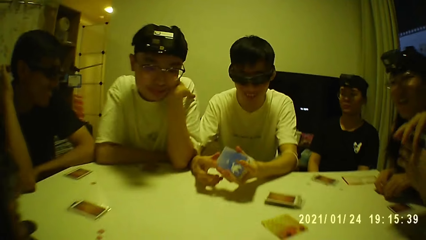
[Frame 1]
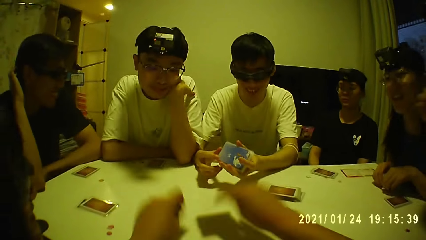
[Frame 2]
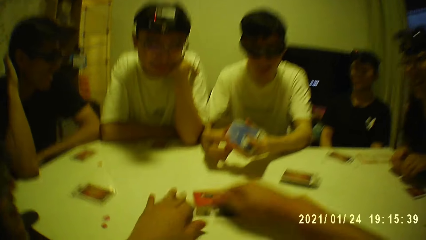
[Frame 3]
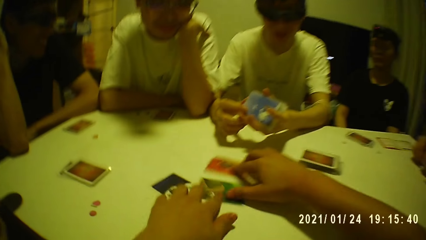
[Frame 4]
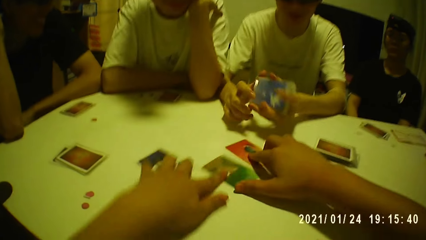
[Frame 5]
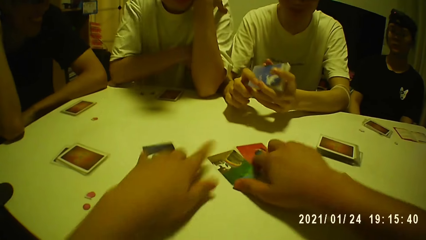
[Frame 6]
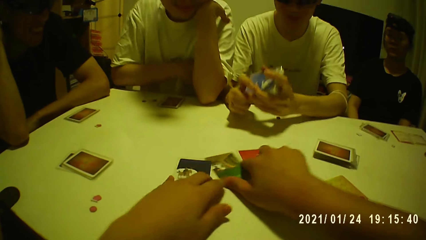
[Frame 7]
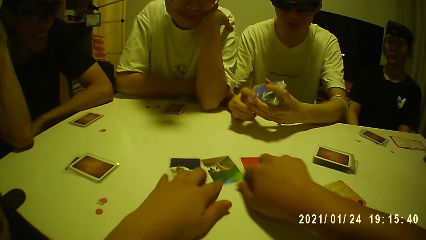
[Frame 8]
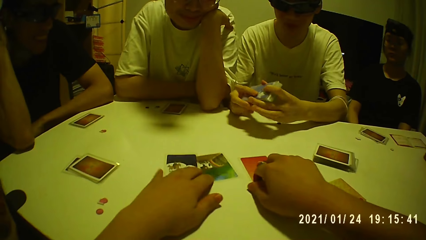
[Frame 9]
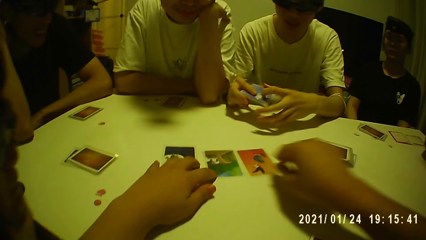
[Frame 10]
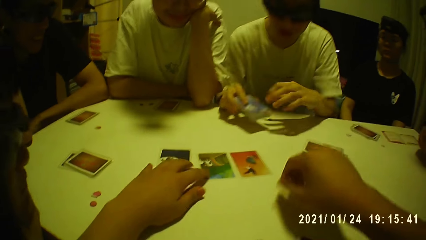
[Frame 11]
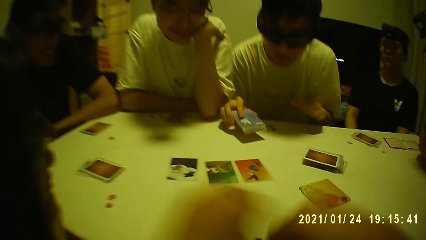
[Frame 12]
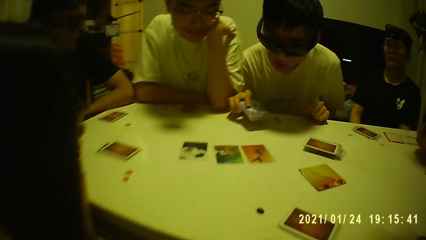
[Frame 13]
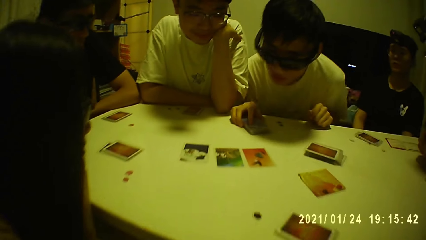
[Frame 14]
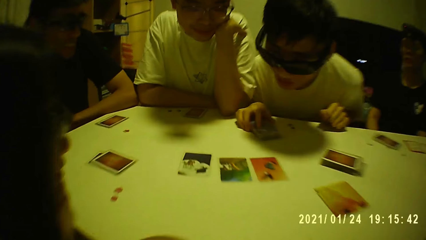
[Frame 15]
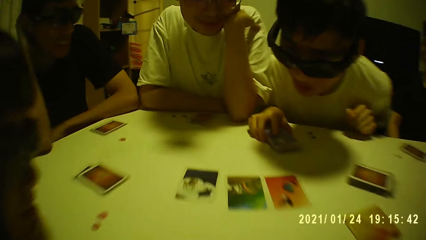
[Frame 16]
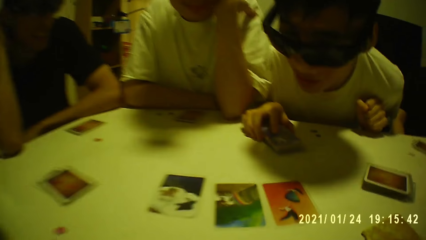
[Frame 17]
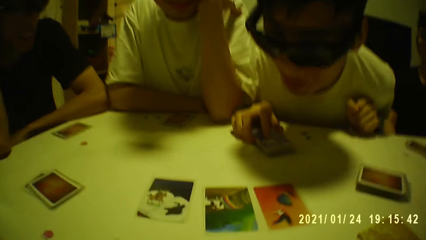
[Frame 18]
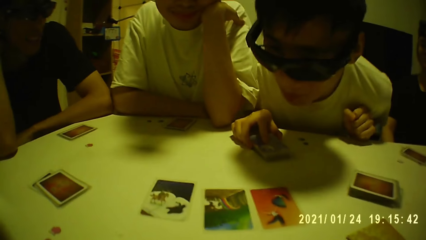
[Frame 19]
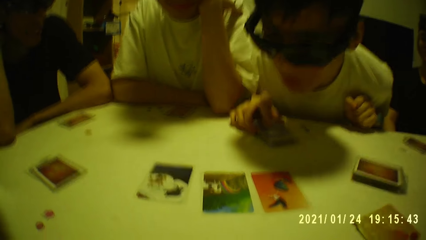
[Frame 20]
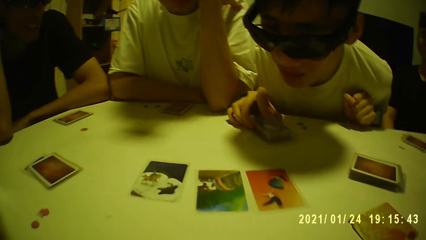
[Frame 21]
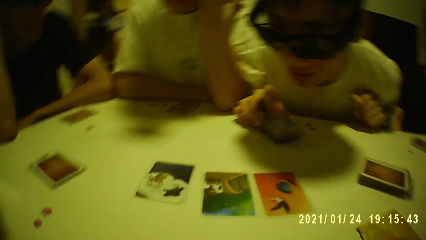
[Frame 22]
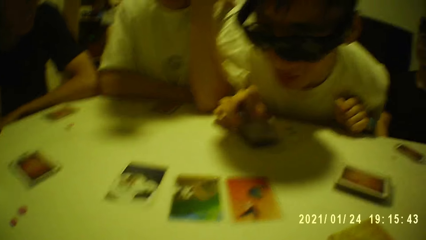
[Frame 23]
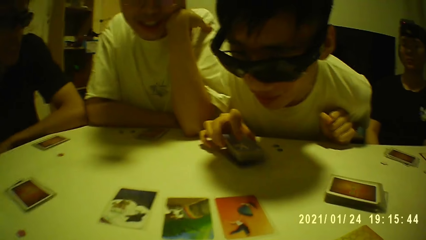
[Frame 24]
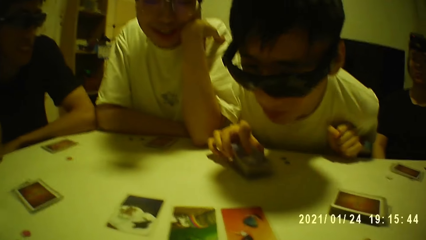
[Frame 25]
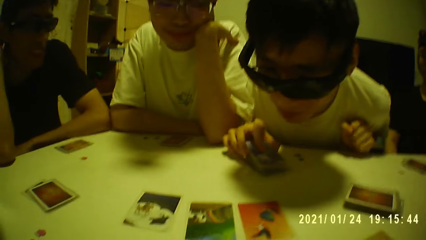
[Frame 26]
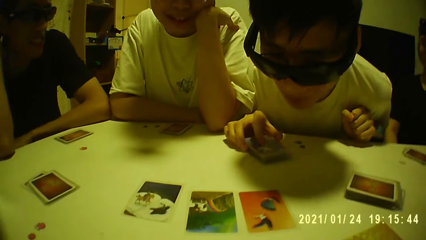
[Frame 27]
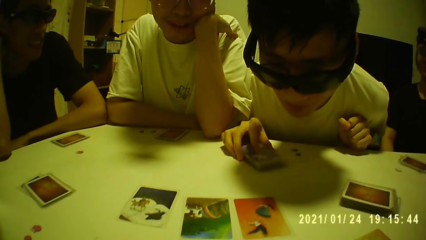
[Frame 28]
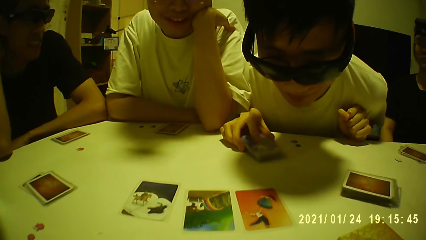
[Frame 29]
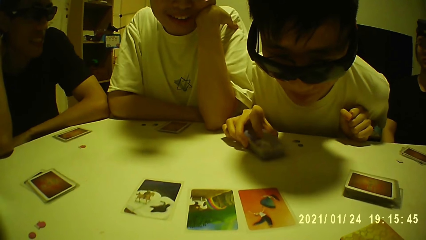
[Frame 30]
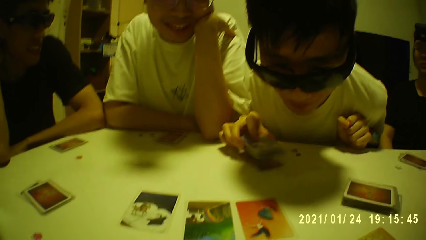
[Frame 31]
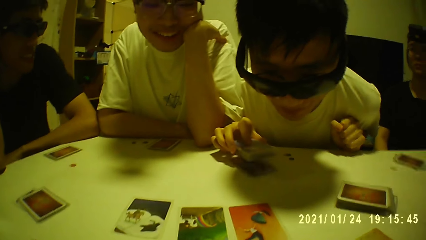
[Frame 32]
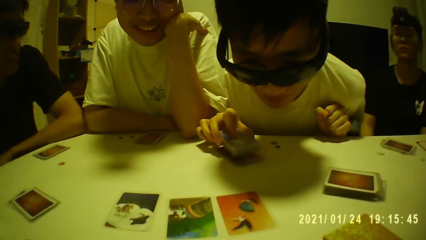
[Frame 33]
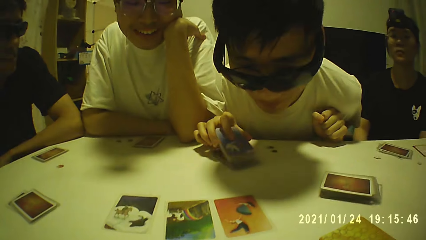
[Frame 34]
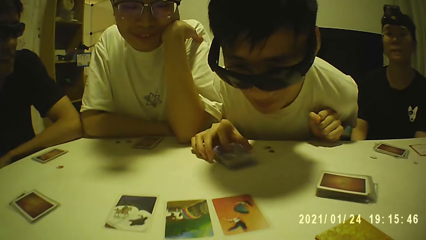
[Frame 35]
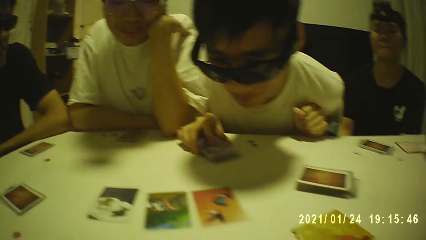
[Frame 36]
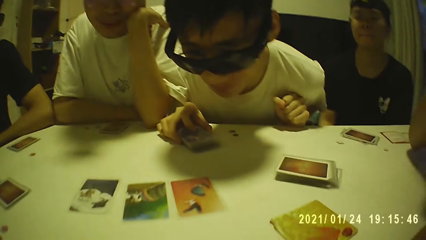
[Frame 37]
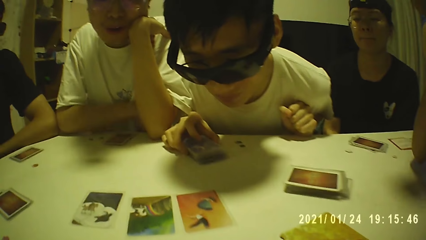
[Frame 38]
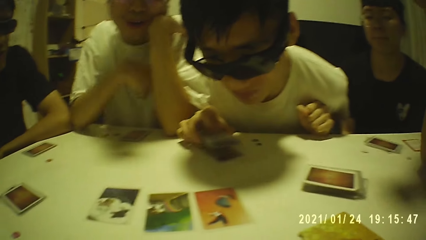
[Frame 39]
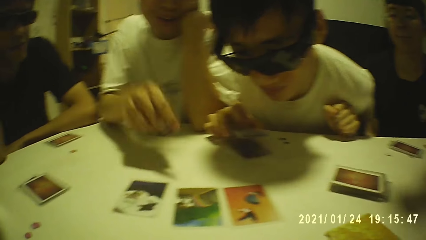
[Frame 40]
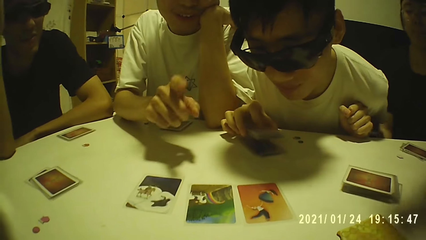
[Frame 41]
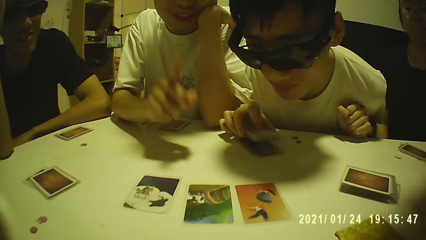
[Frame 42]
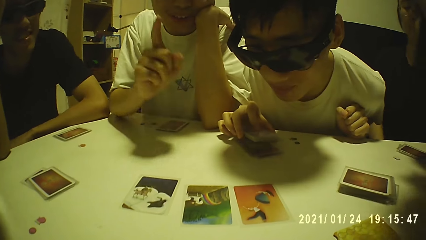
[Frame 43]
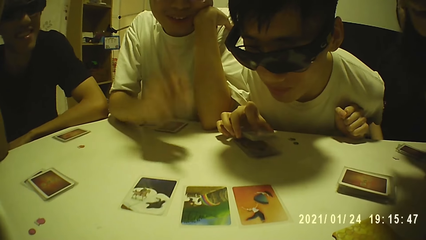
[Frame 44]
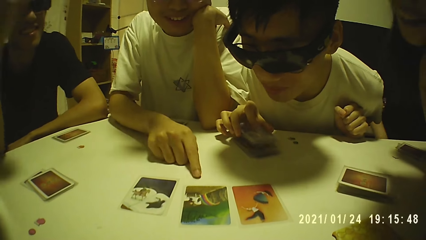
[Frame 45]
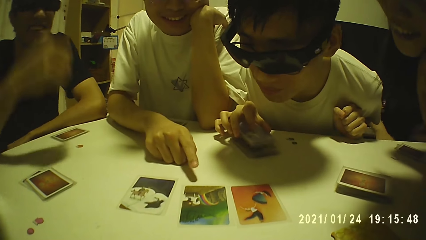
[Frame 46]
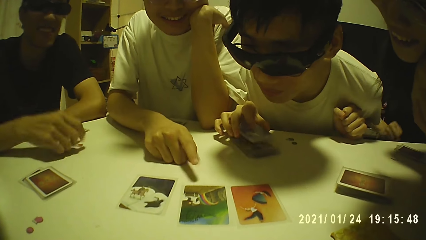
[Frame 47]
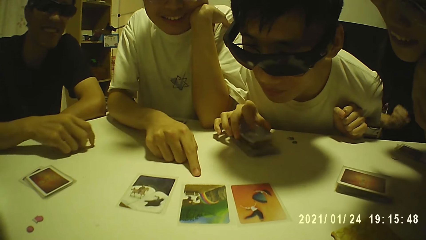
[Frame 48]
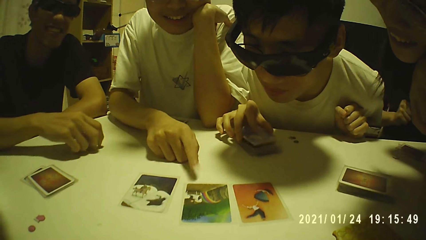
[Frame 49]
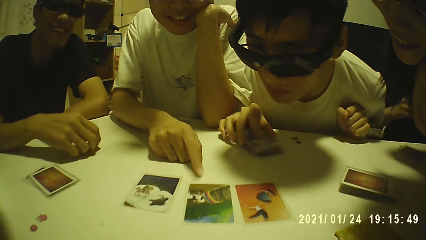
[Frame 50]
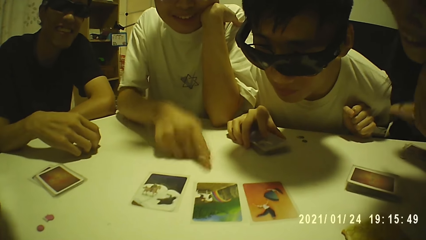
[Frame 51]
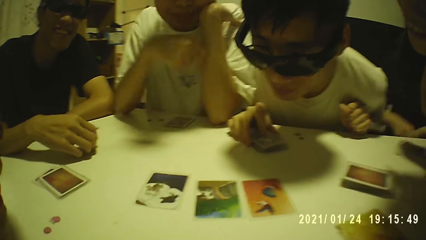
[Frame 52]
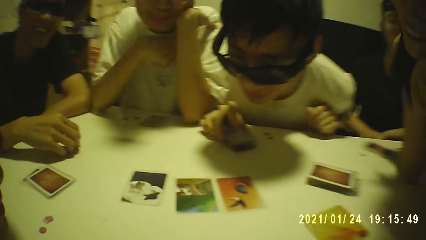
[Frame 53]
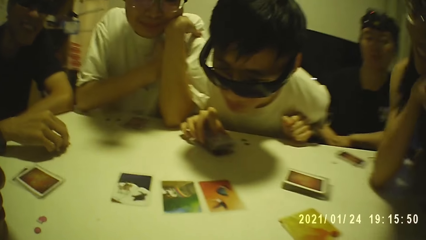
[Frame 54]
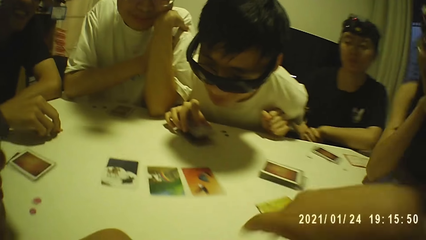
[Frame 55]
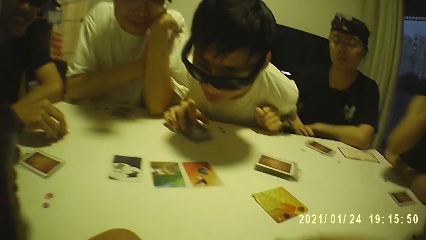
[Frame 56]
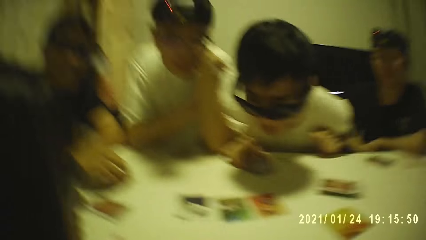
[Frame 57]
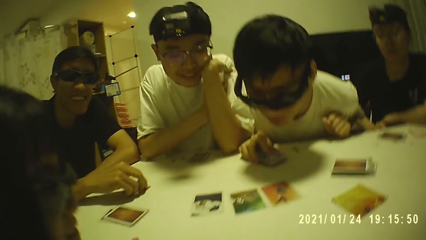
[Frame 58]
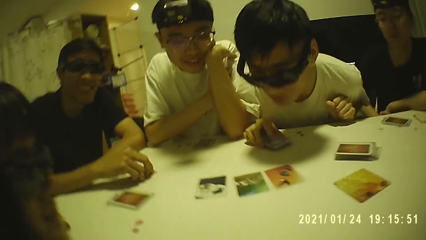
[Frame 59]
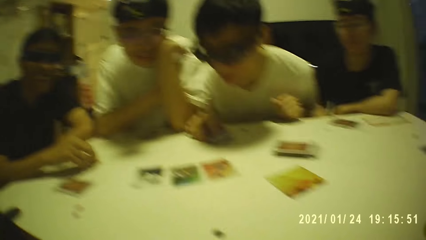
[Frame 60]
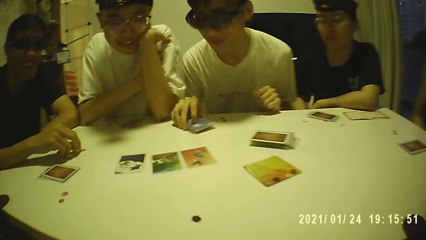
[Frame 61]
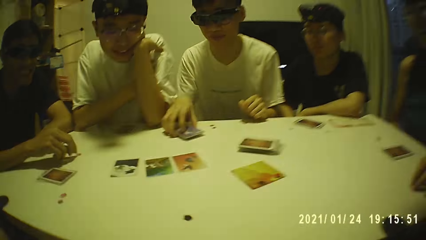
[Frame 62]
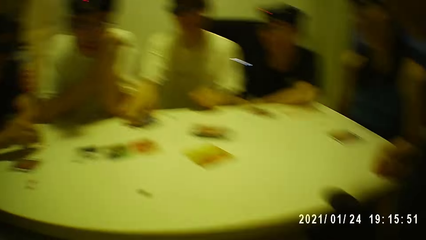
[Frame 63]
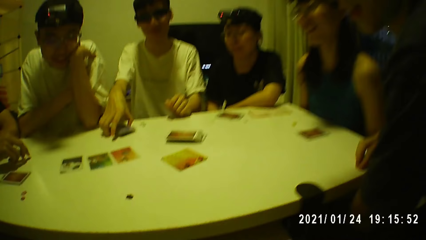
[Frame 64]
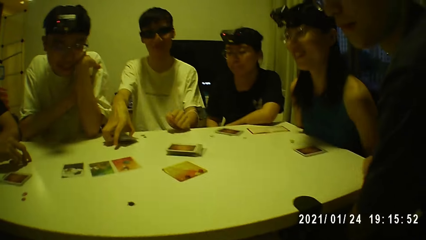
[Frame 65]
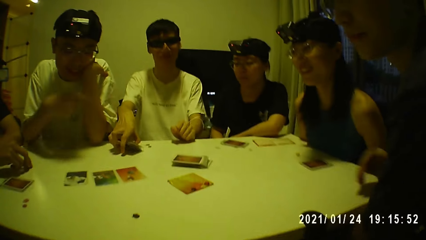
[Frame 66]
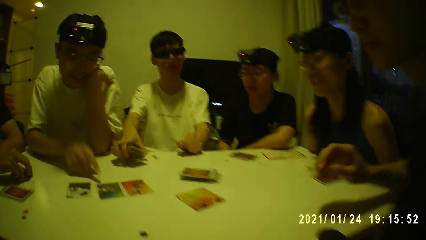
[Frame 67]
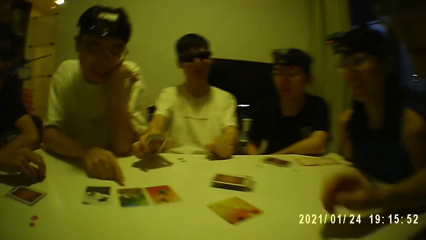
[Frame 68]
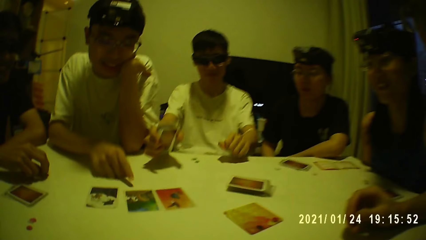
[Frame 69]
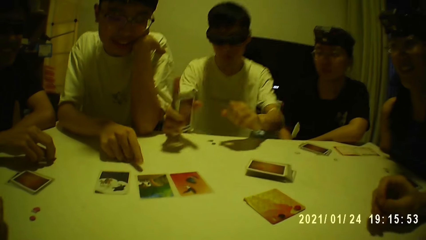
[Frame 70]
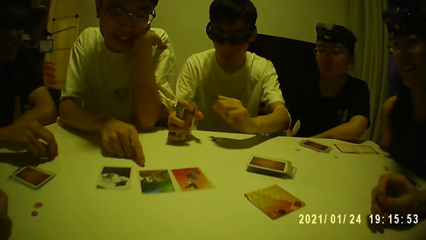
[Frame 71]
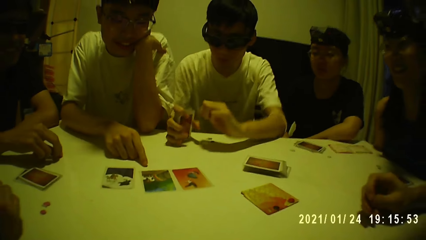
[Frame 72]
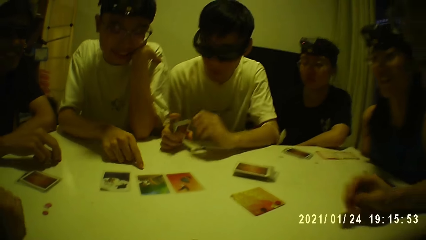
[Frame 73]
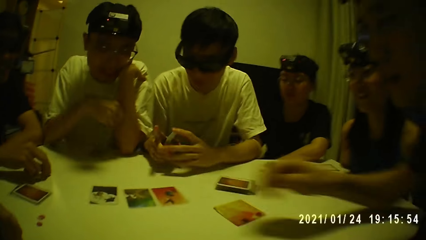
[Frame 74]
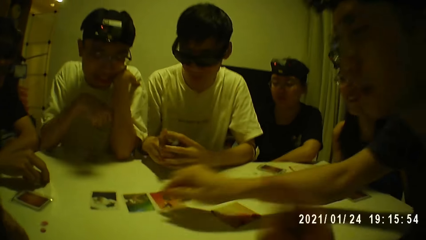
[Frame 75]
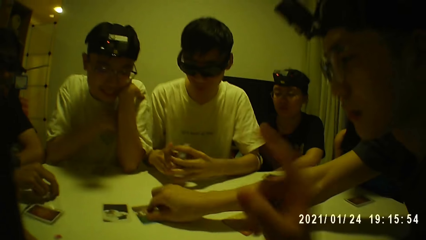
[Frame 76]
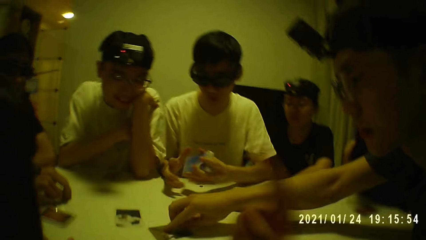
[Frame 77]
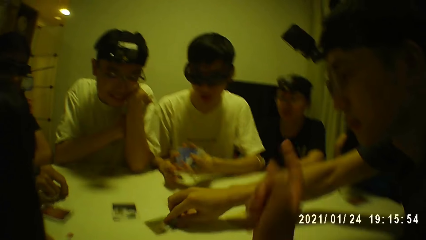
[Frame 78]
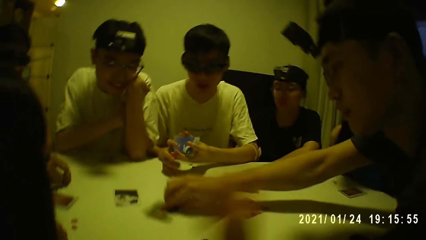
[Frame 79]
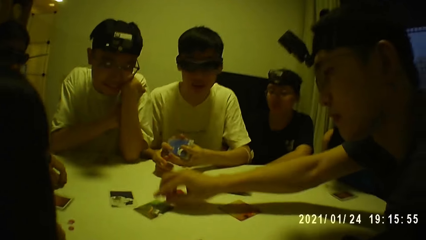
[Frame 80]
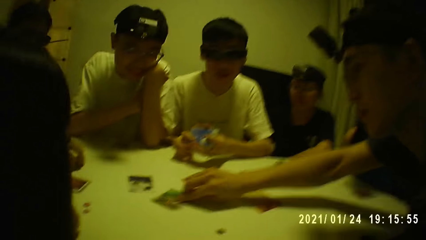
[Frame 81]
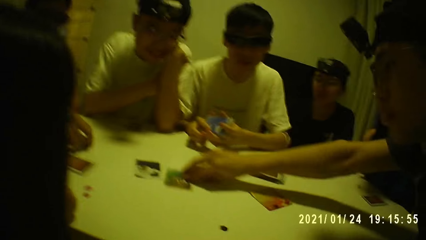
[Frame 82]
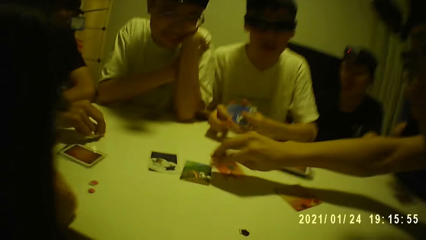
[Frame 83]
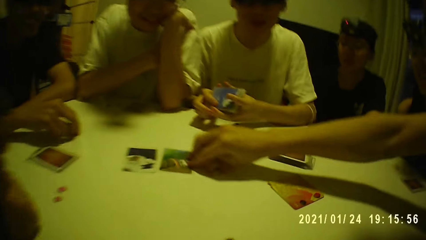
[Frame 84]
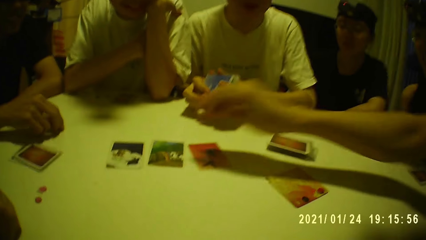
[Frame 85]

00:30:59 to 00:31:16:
The camera wearer holds the cards with both hands. He places the cards on the table with both hands and adjusts the cards on the table with both hands. A man holds the cards with his right hand. The man places the cards on the table with his right hand and pulls the cards on the table with his right hand. Another man places his right hand on the table. A third man holds the token on the table with his right hand. The first man picks the cards from the table with his right hand. The second man places his right hand on the table. A fourth man places his right hand on the table. The first man places the cards on the table with his right hand and passes the cards from his right hand to his left hand. The fourth man moves the card on the table with his right hand. The first man holds the cards with both hands.
